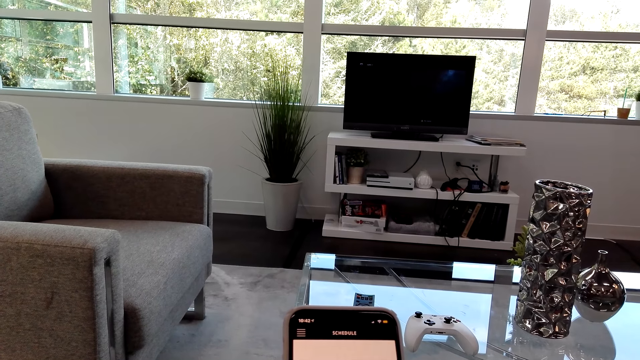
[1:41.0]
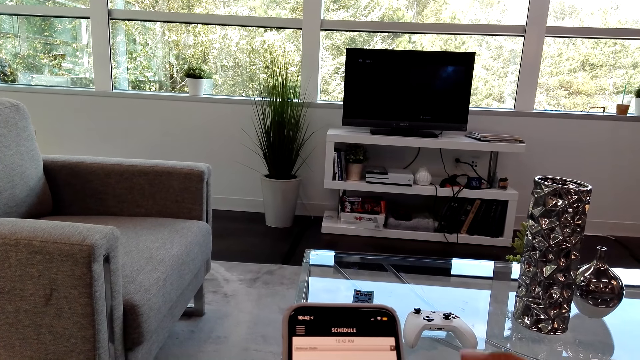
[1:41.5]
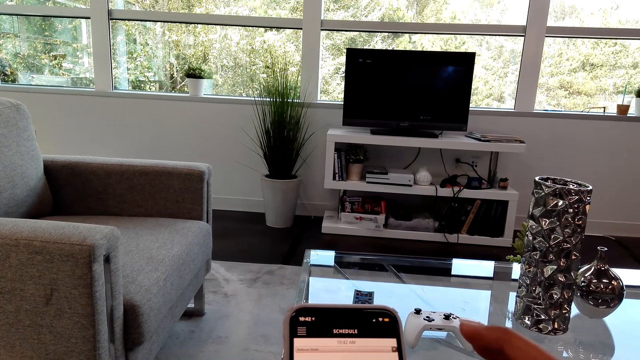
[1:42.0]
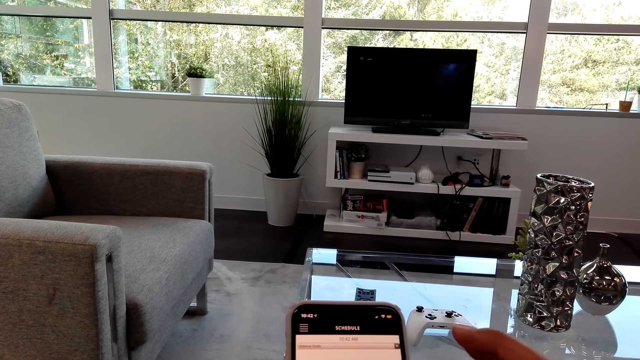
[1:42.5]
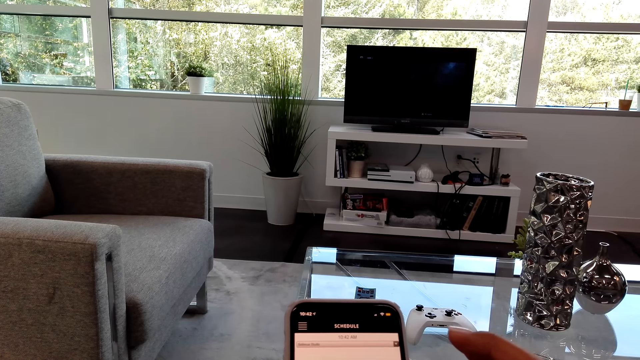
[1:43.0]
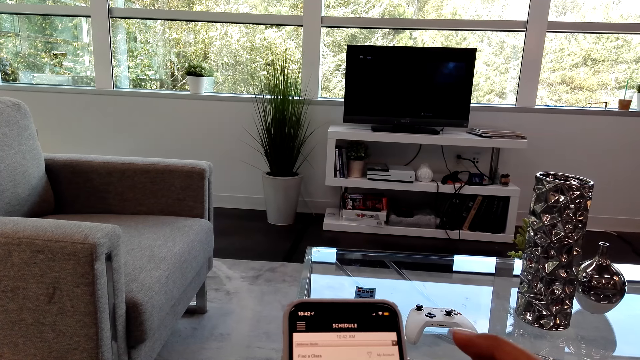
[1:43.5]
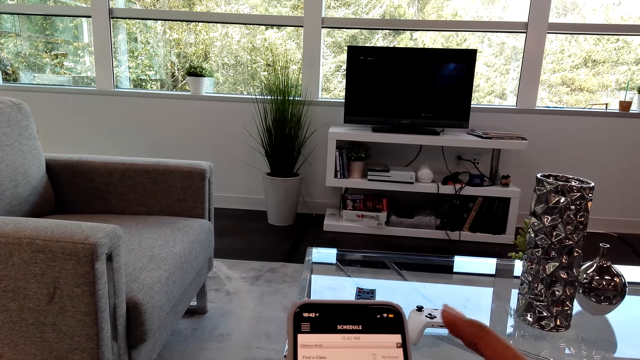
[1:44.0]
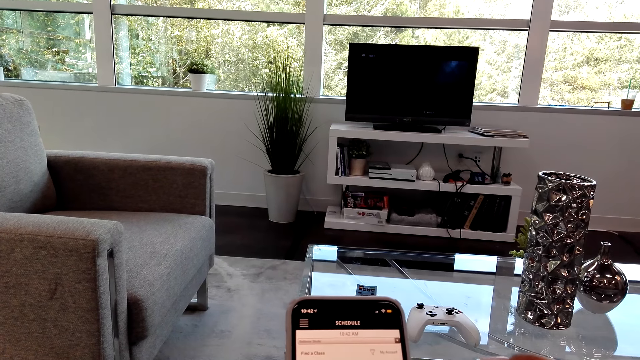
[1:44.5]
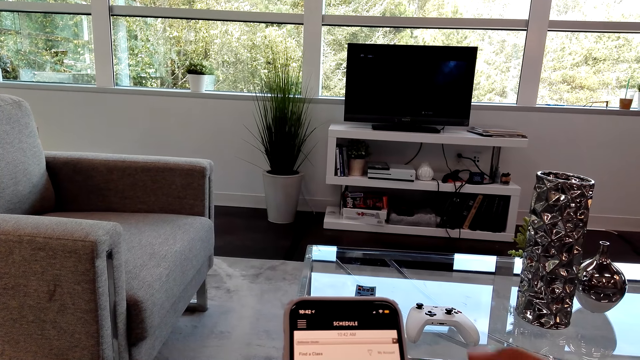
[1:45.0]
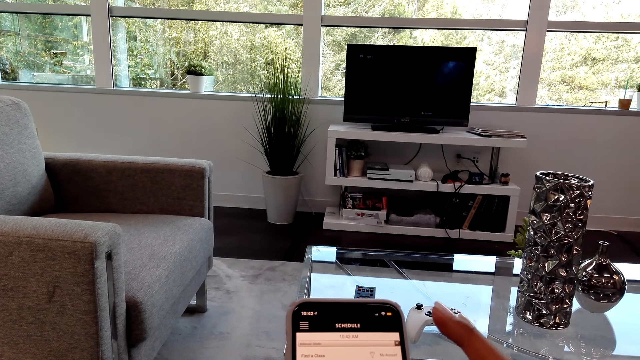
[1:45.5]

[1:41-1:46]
The camera wearer uses her phone.

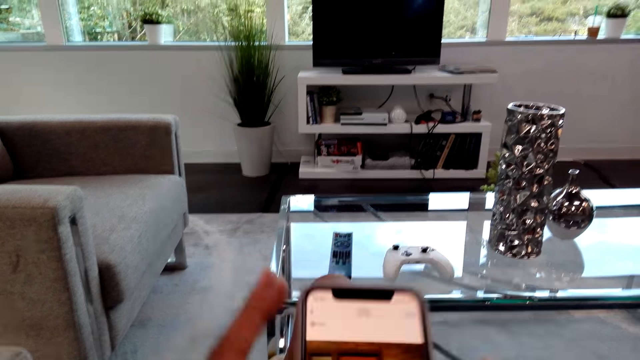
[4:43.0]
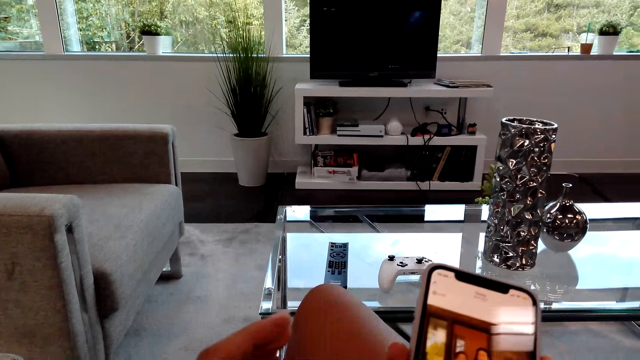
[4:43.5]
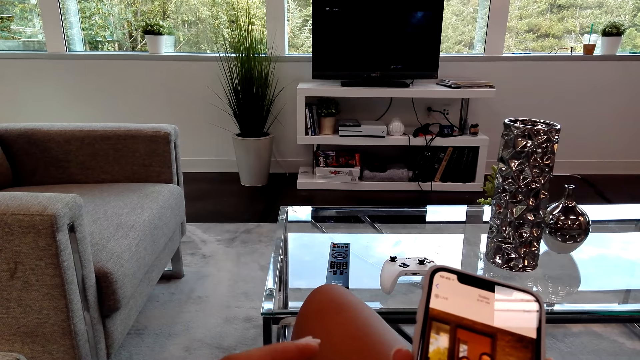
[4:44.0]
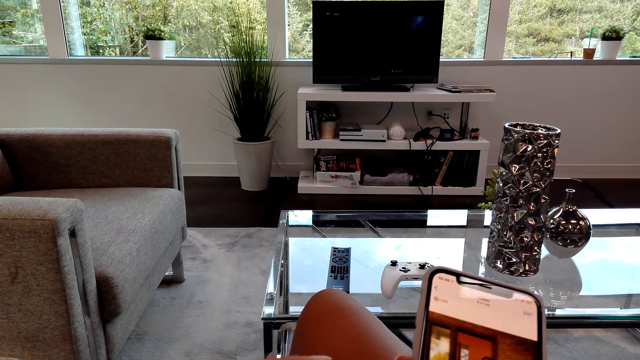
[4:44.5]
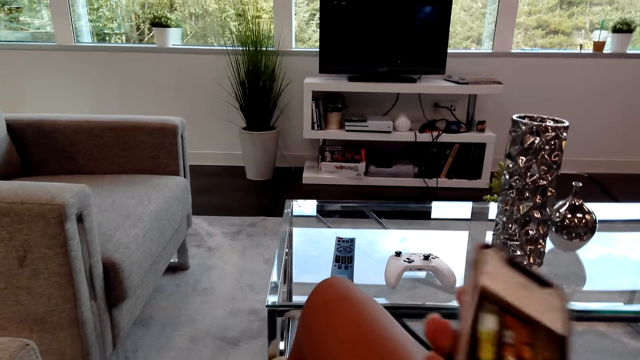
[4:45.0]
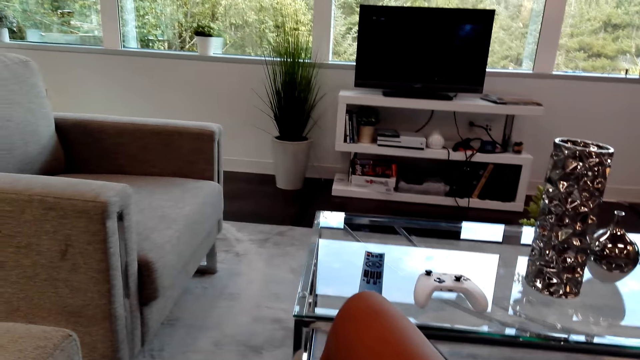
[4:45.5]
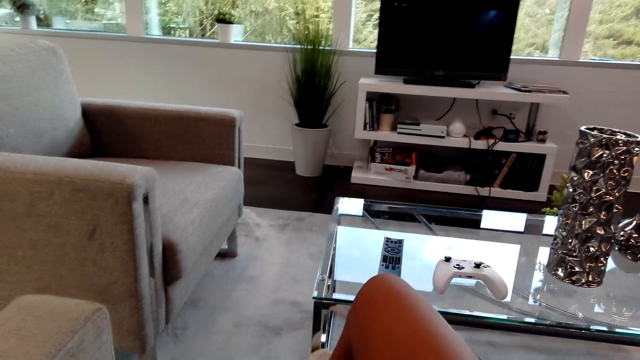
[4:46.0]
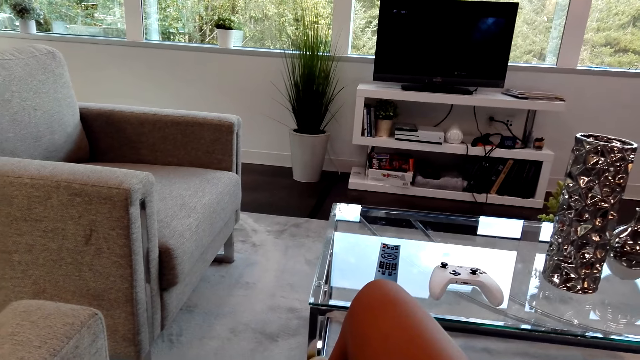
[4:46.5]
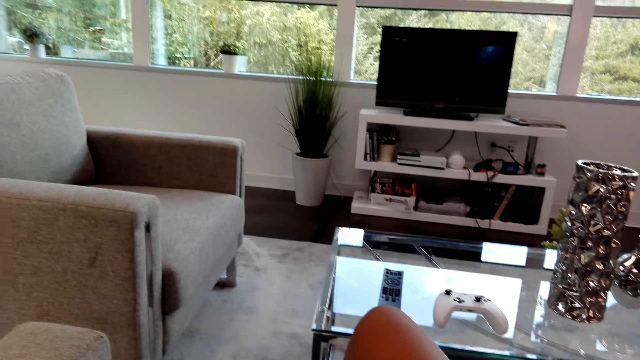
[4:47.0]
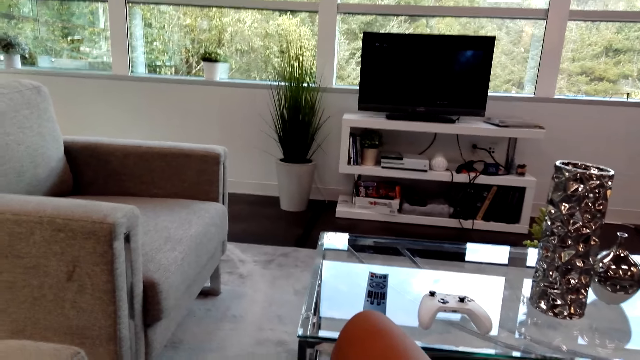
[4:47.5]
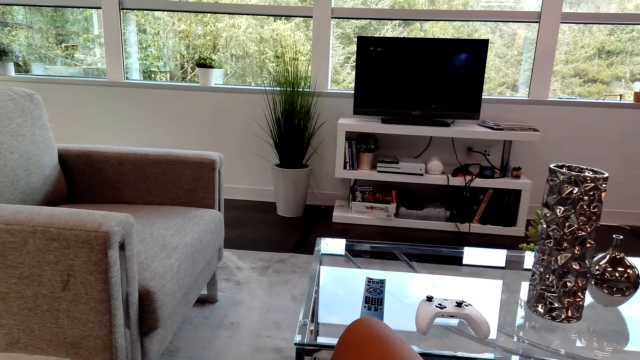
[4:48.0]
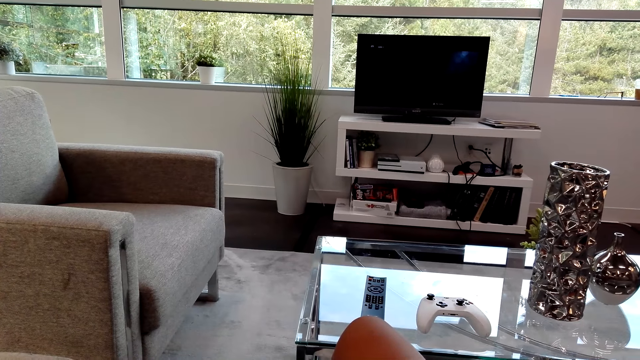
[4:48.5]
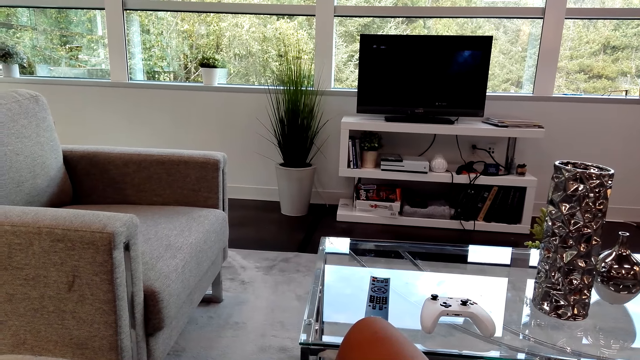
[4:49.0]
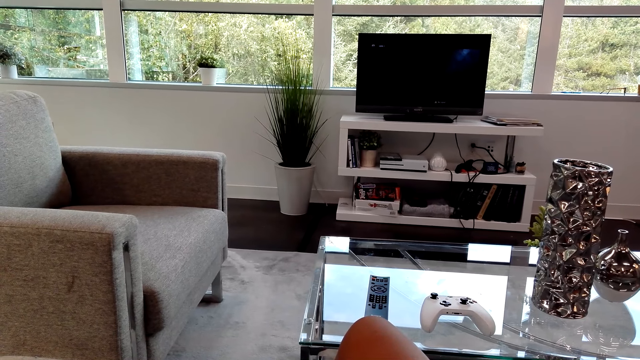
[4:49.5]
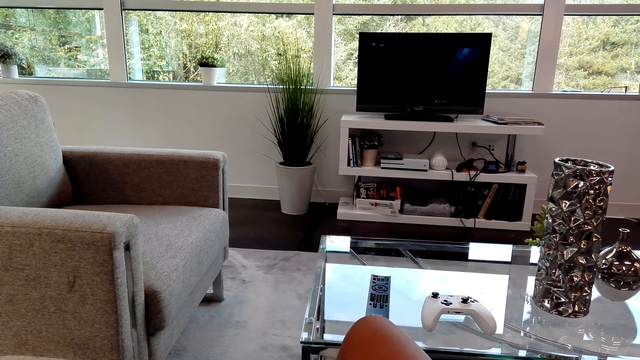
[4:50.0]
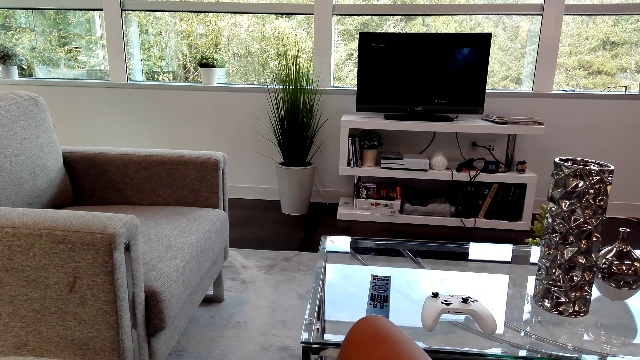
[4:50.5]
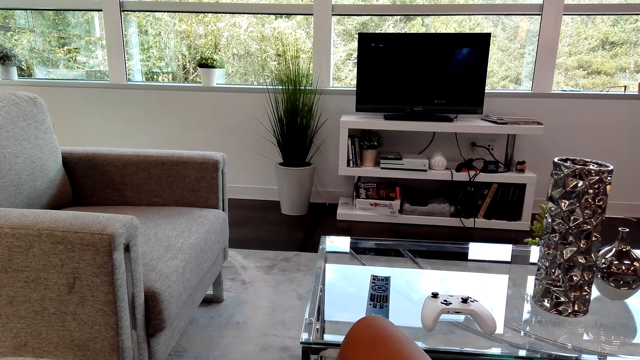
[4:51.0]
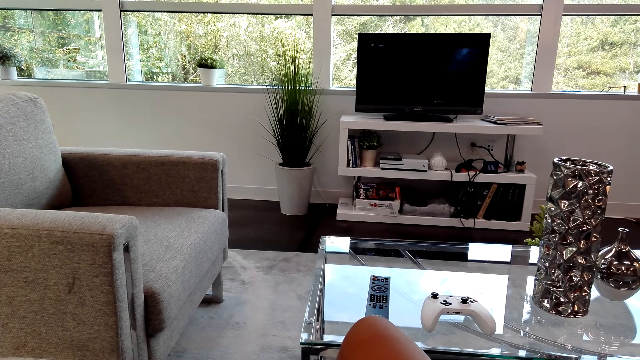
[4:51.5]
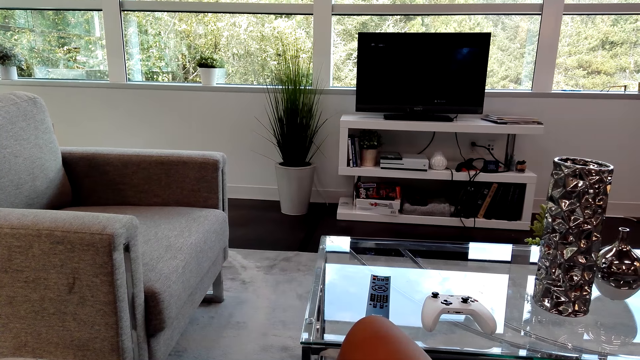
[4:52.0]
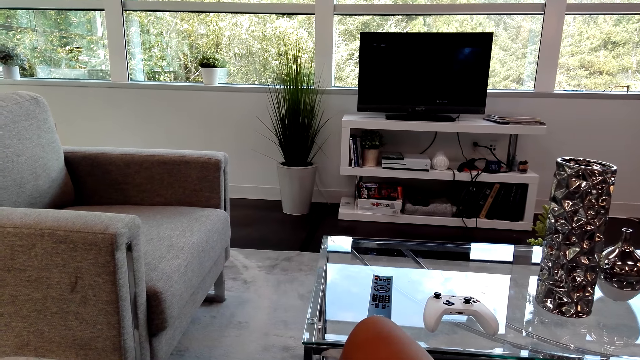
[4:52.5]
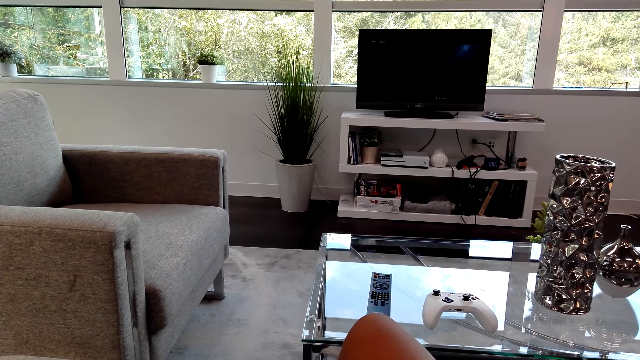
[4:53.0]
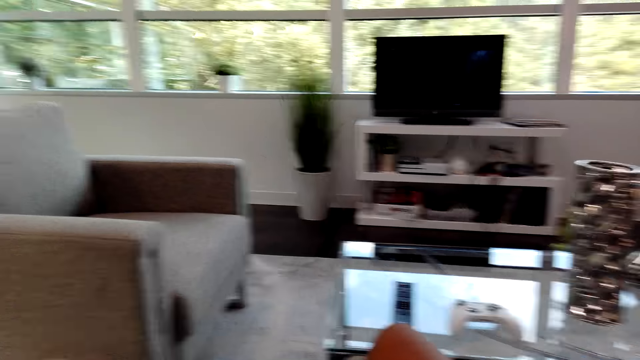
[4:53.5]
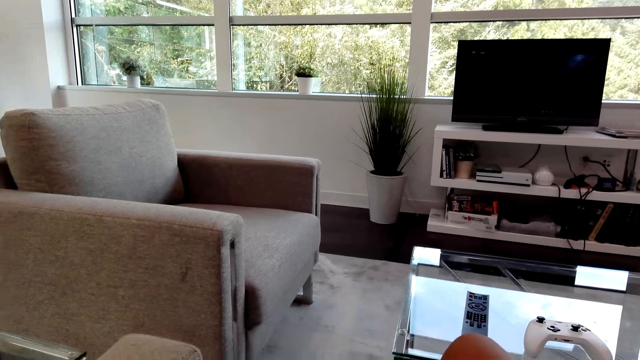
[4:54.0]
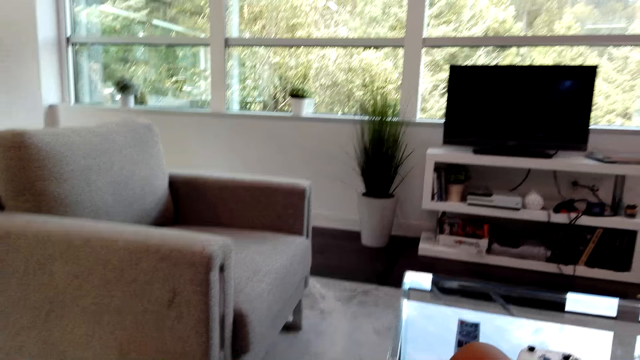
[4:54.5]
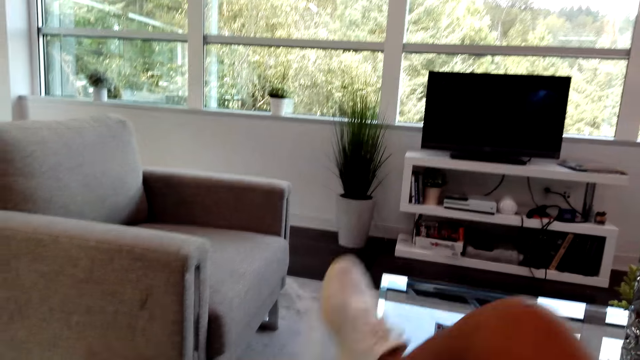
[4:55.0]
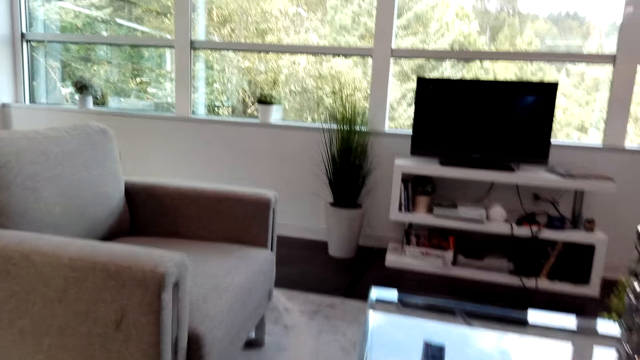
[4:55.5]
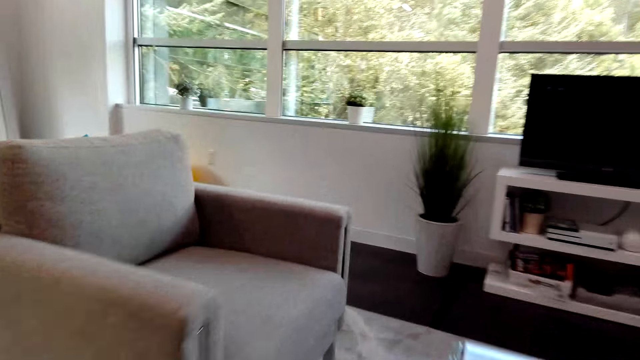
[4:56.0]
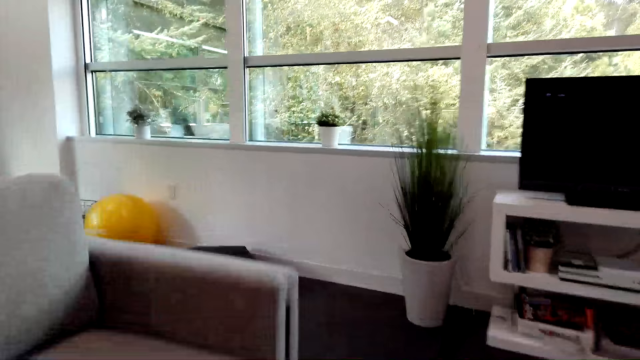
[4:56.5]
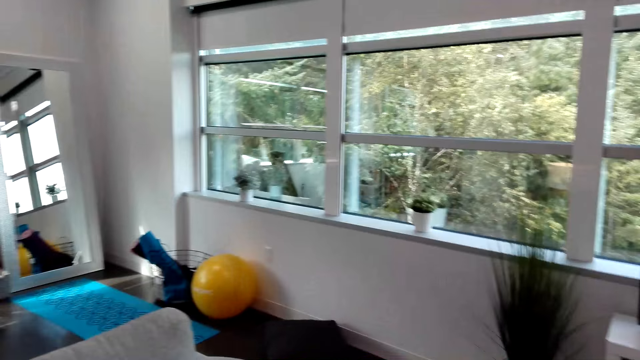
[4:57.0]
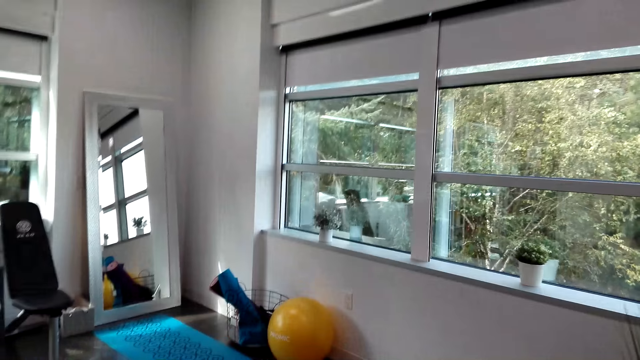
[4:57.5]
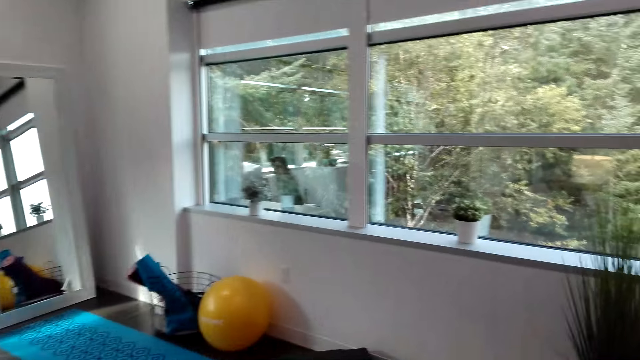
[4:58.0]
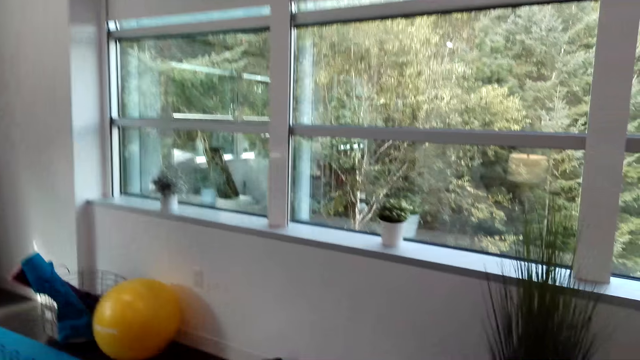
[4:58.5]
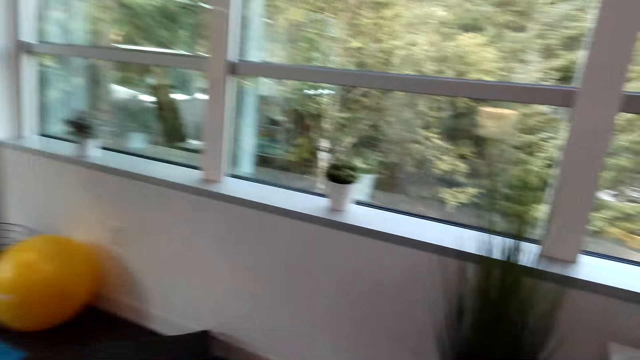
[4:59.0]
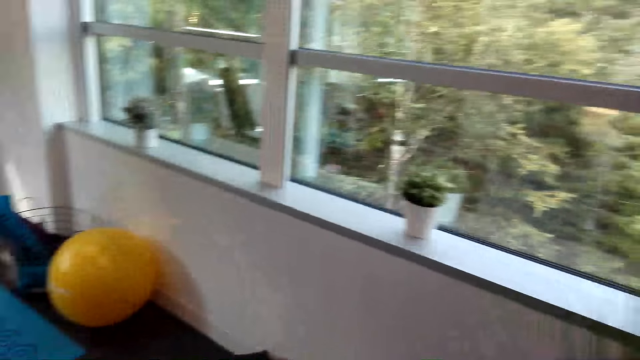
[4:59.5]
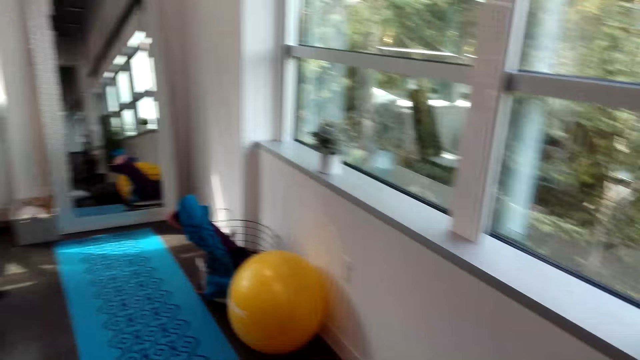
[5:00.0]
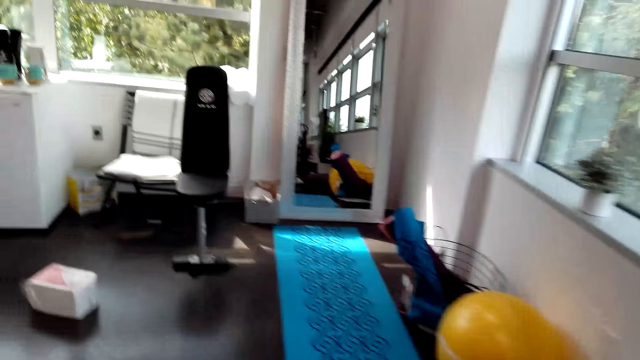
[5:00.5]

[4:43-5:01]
A man converses with the camera wearer. The camera wearer converses with the man. The man converses with the camera wearer. The camera wearer walks around the house. They look around the house. The man converses with the camera wearer.
